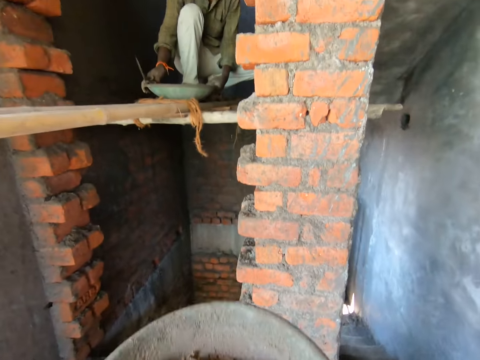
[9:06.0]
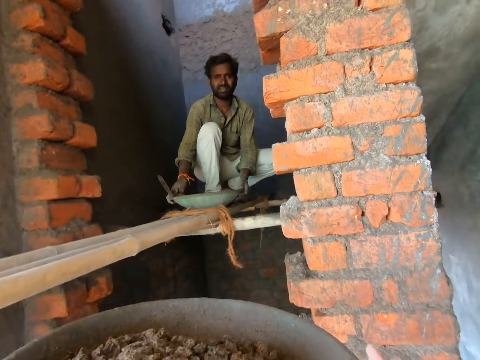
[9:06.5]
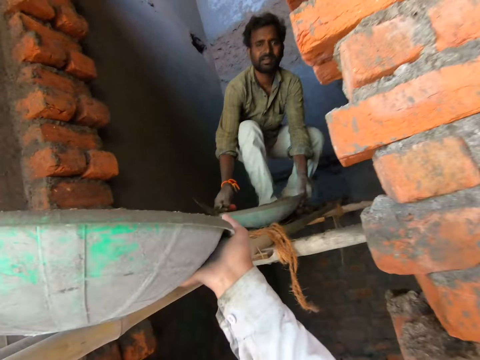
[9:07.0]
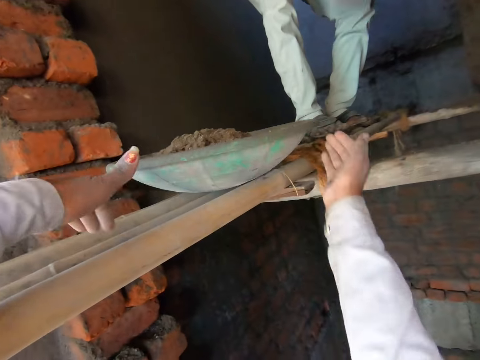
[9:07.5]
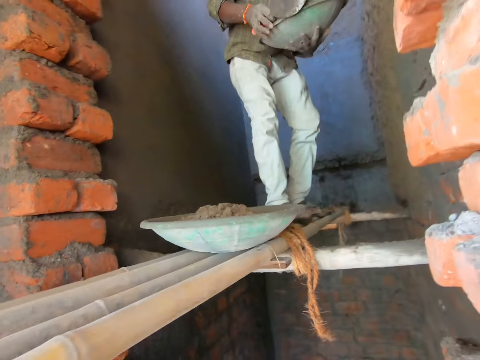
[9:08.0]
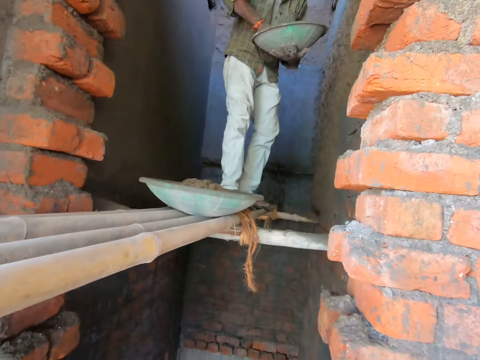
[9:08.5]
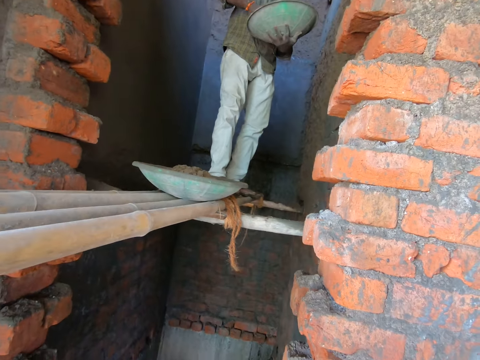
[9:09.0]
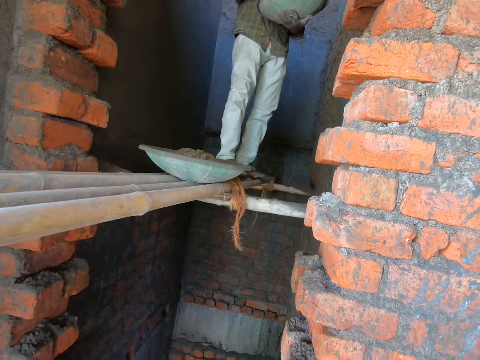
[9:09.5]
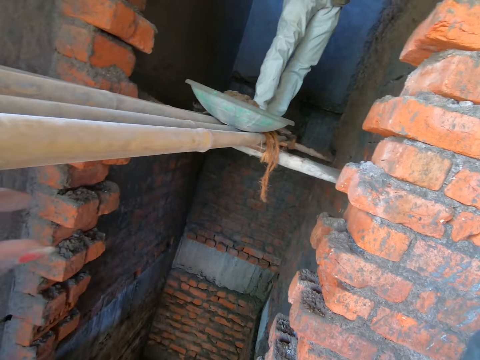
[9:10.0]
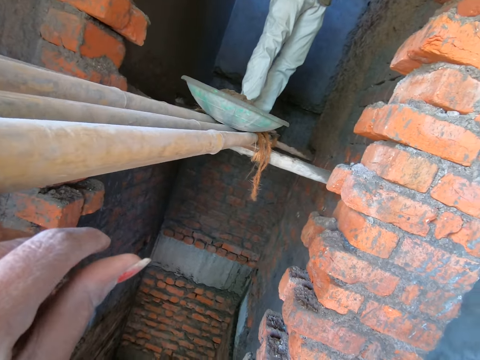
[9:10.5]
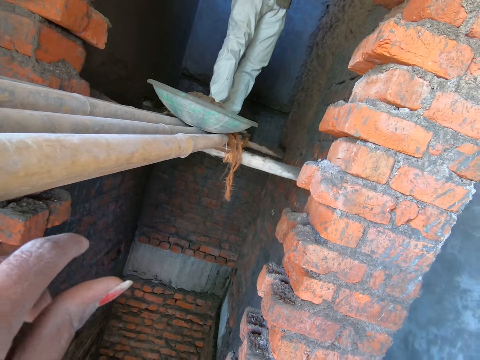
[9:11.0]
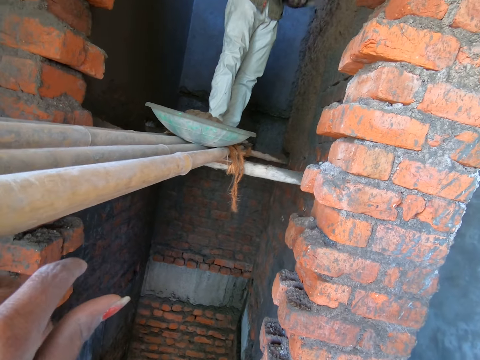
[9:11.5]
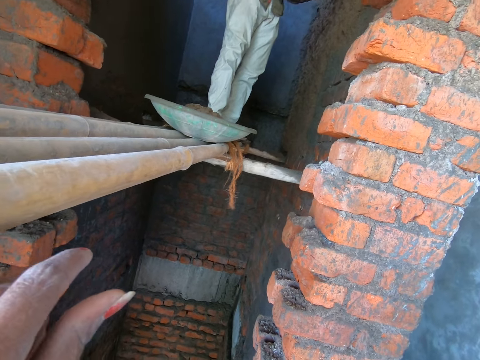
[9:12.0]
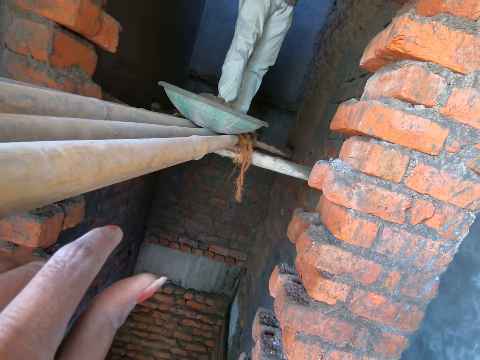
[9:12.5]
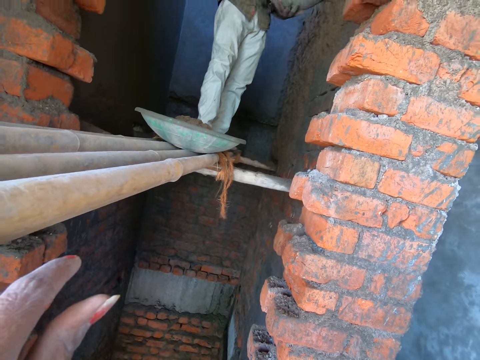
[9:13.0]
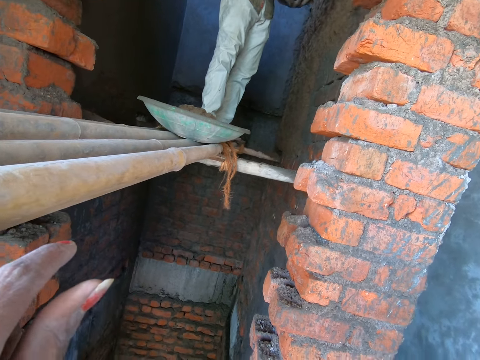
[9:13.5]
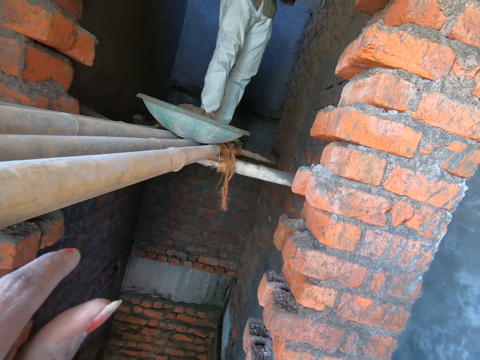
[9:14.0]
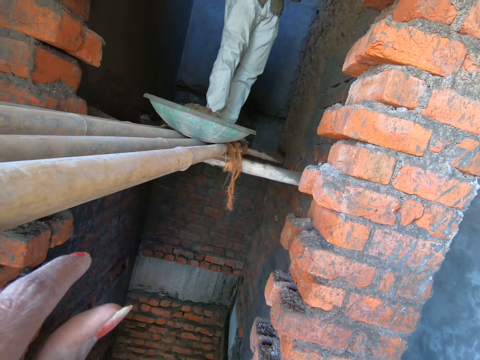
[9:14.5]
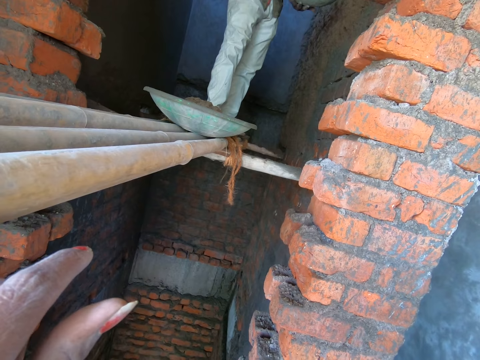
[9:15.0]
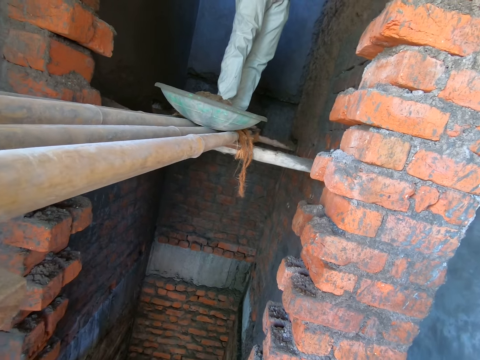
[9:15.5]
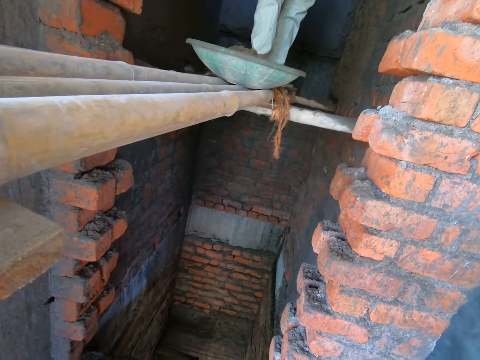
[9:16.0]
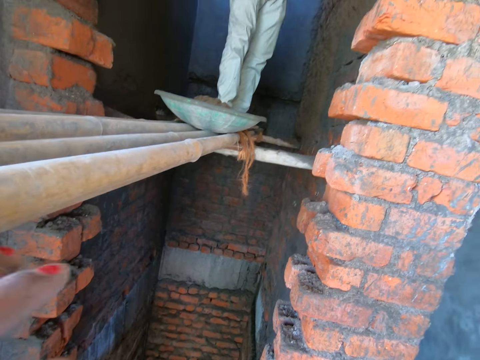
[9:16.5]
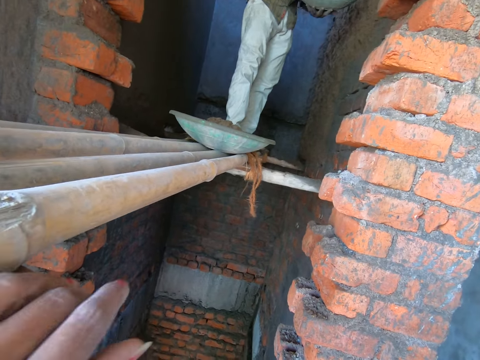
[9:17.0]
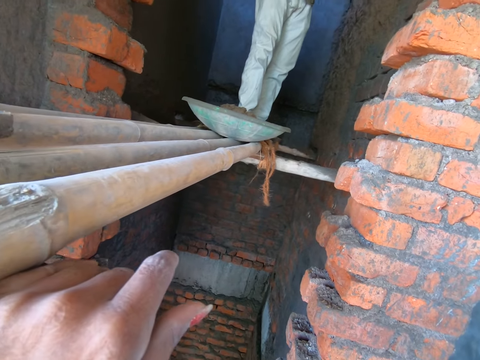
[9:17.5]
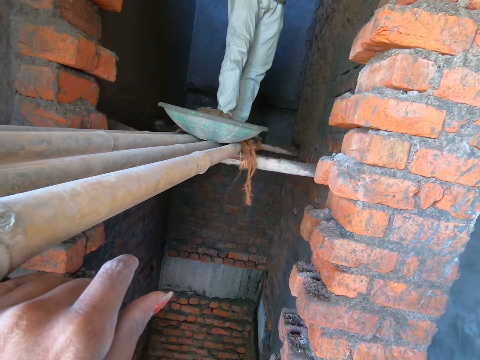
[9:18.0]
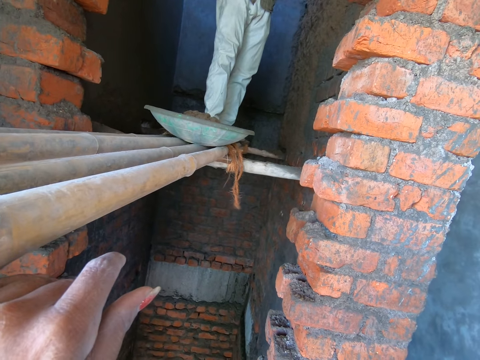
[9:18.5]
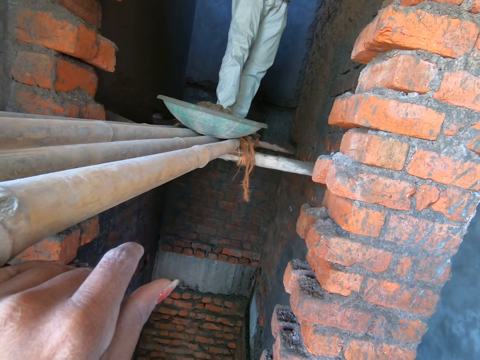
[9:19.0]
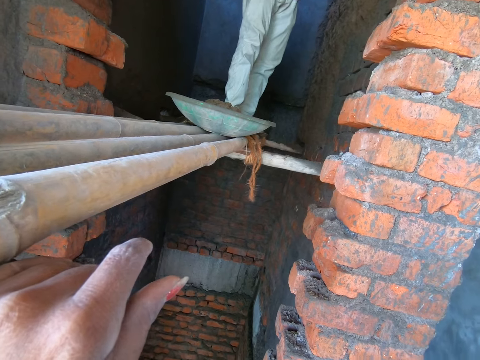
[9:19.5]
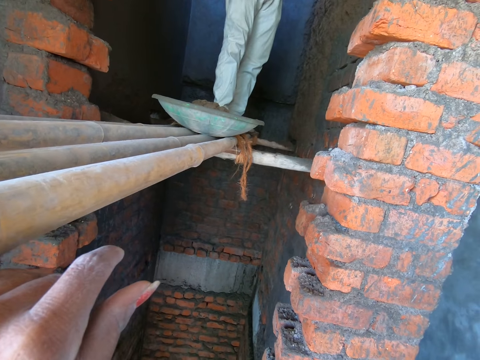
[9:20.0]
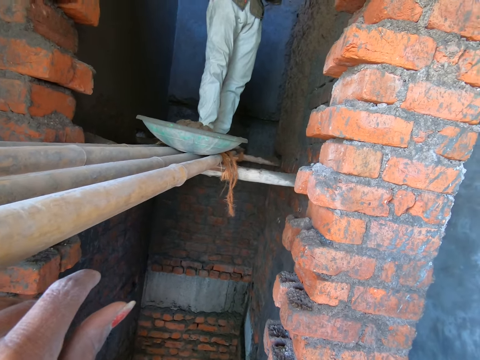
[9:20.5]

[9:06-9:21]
The camera wearer adjusts the bowl in both hands. She carries the tray of mortar. A man picks the bowl from the bamboo scaffolding with both hands. The camera wearer slides the bowl on the bamboo scaffolding with both hands. The man holds the bowl with his left hand. The camera wearer puts the tray of mortar on the timber. The man mixes mortar in the bowl with the trowel in his right hand. The man takes the mortar from the tray. The camera wearer rests the hand on the timber. The man plasters the wall with the mortar. The camera wearer holds the scaffold with her left hand.

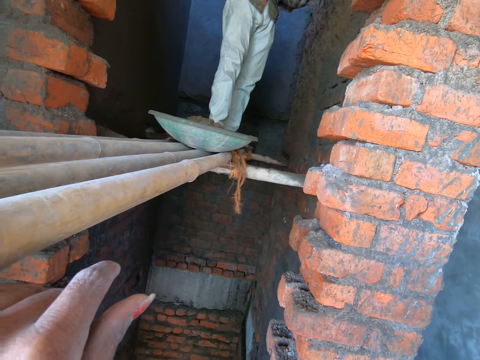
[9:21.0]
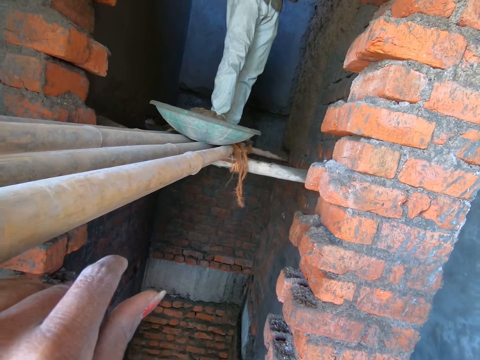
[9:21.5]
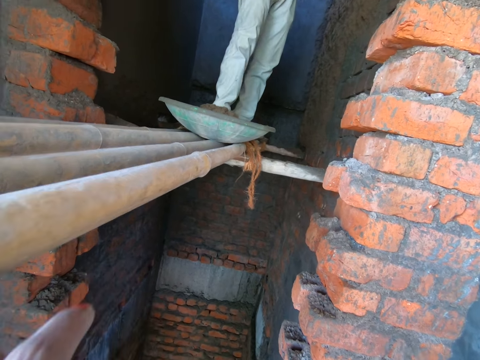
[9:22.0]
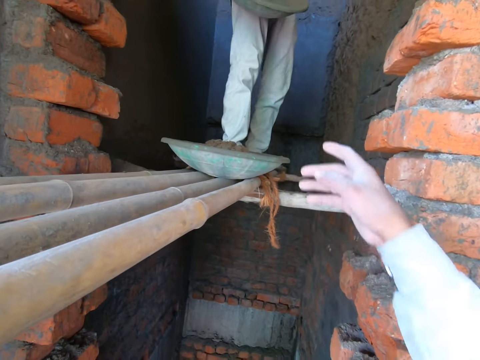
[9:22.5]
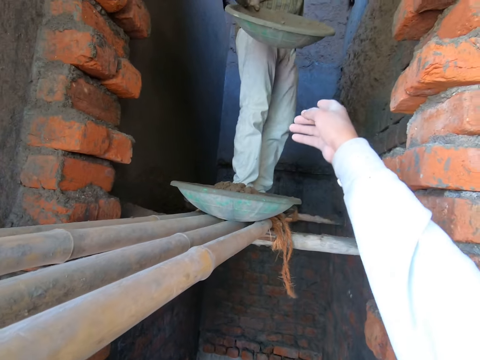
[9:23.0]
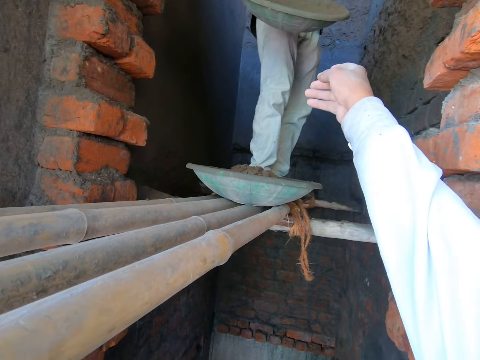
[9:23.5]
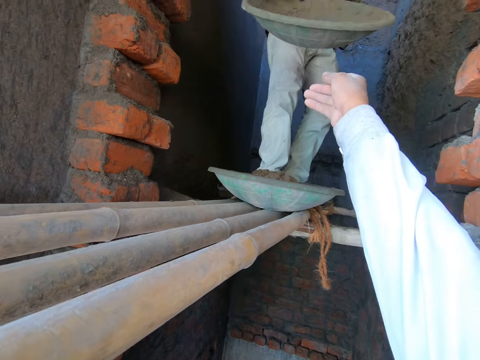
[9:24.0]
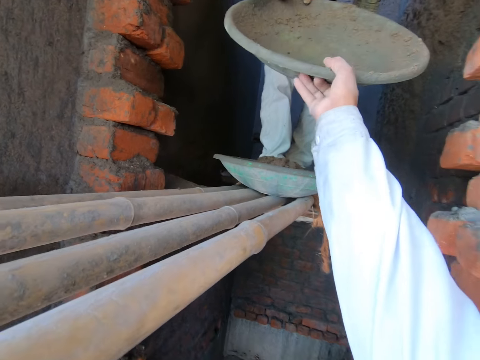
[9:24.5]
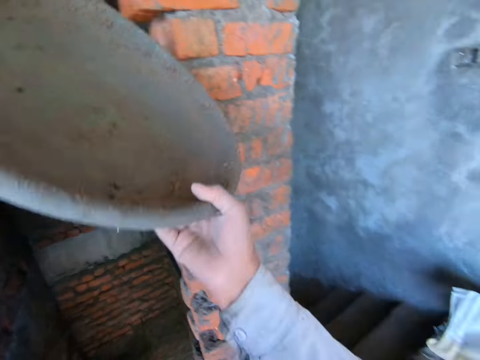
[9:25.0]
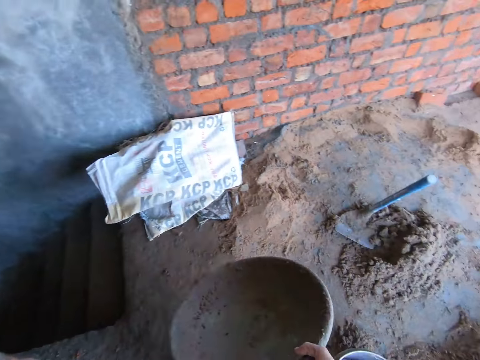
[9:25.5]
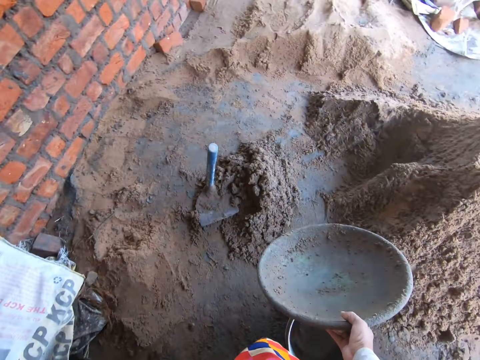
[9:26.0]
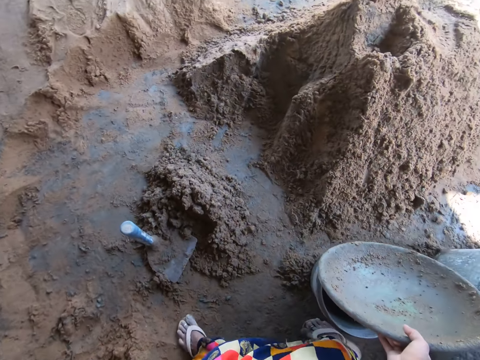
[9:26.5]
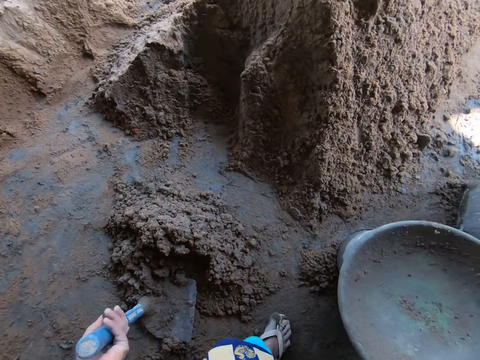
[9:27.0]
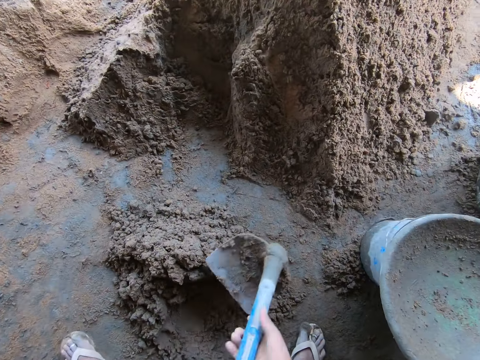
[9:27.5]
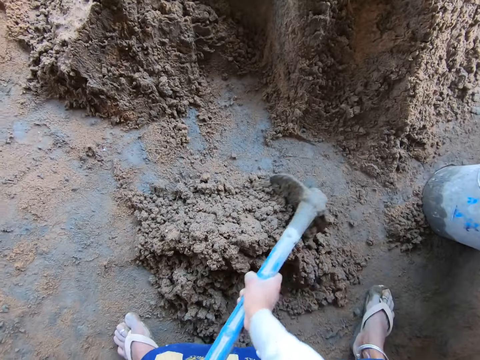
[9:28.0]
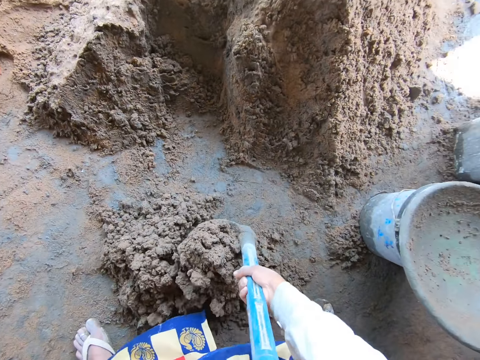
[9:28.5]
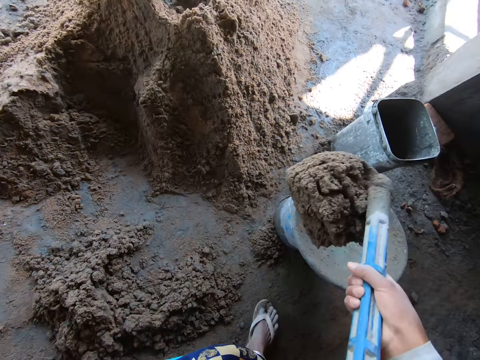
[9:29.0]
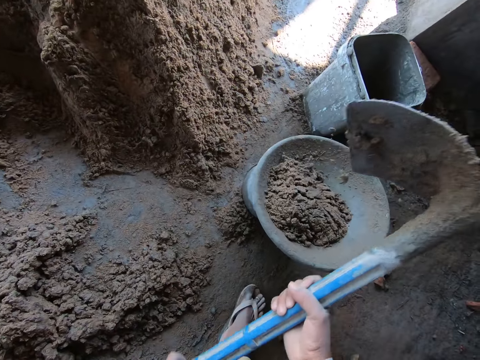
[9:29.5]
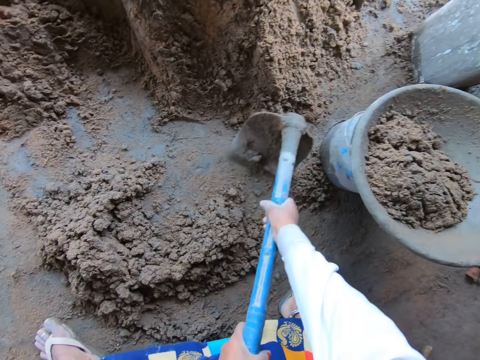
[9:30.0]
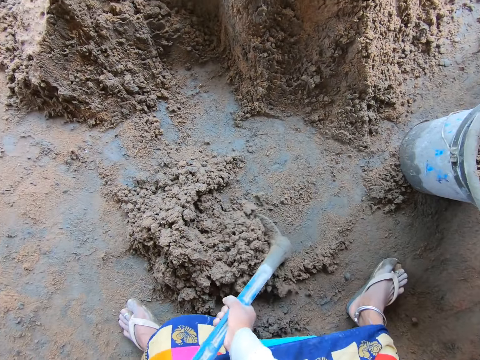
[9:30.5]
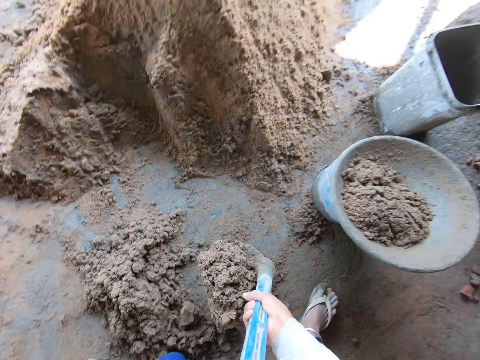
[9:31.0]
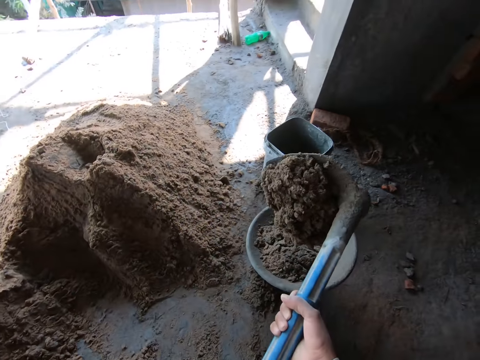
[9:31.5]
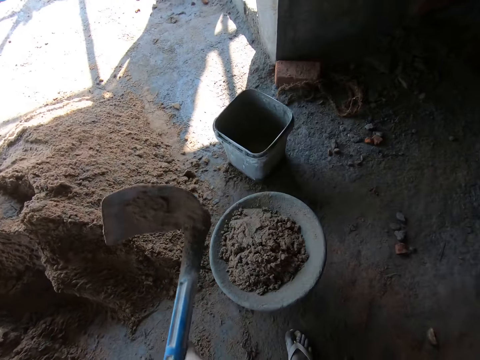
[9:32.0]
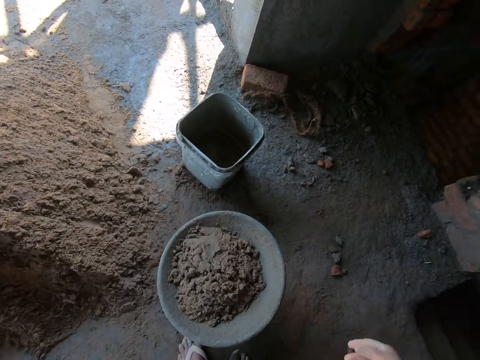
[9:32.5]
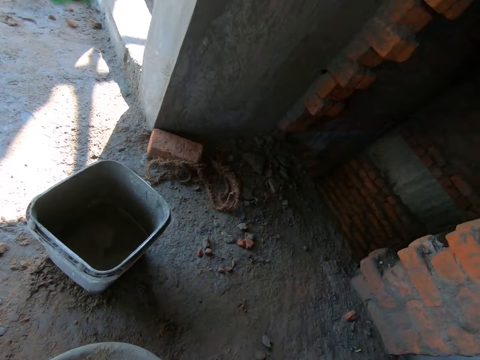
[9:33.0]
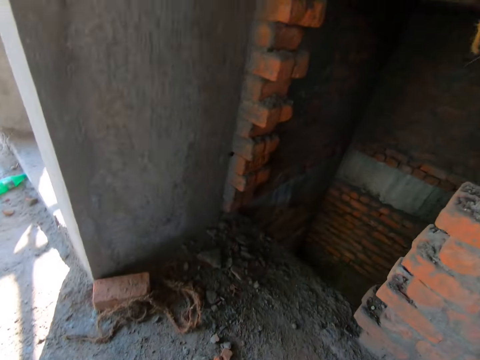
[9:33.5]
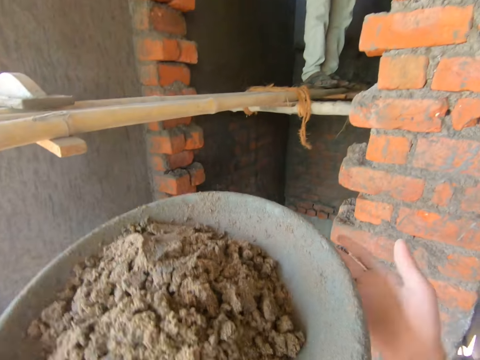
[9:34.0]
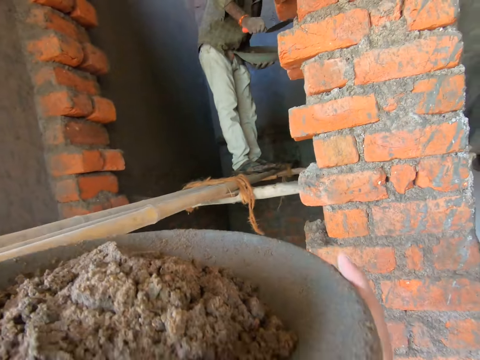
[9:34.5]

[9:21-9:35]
The camera wearer collects the bowl or basin from a man with her right hand. She places the bowl onto the bucket, picks the hoe from the ground with both hands, and scoops mortar or concrete from the ground into the bowl with the hoe in both hands. She takes the concrete with the hoe. She puts the concrete in the basin. She places the hoe onto the ground. She picks the bowl from the bucket with both hands. She takes the concrete.
